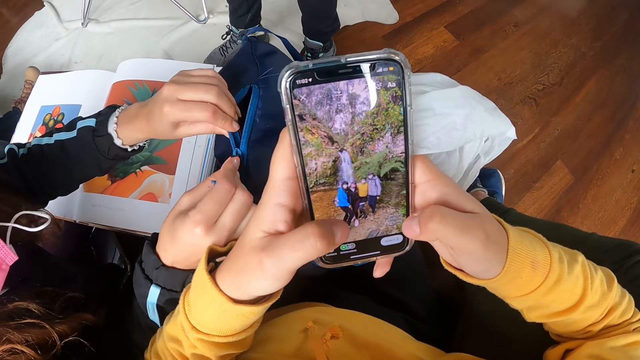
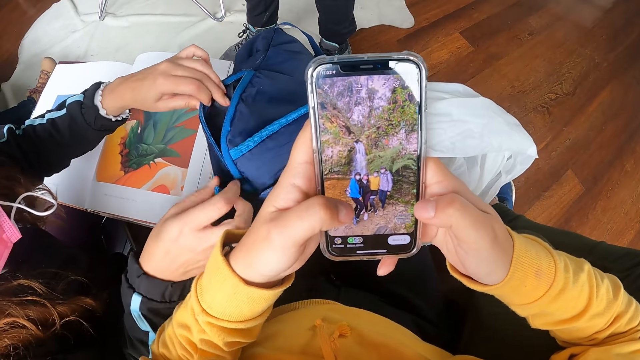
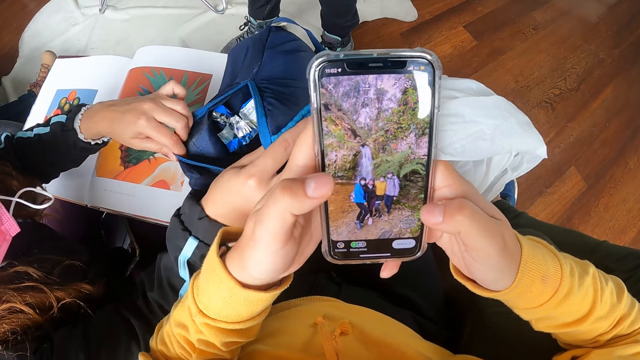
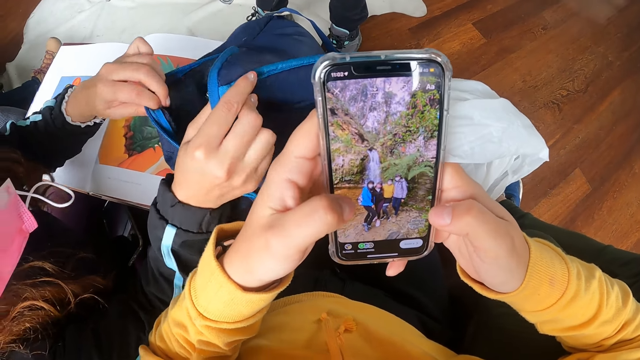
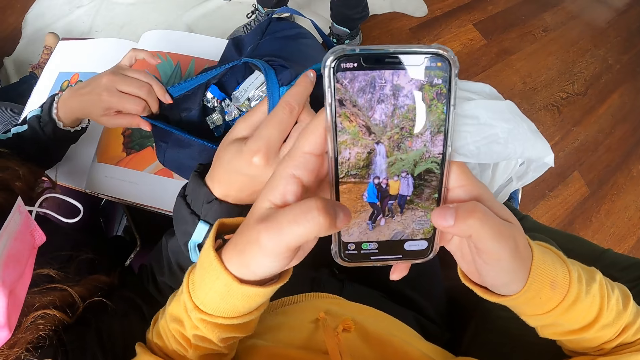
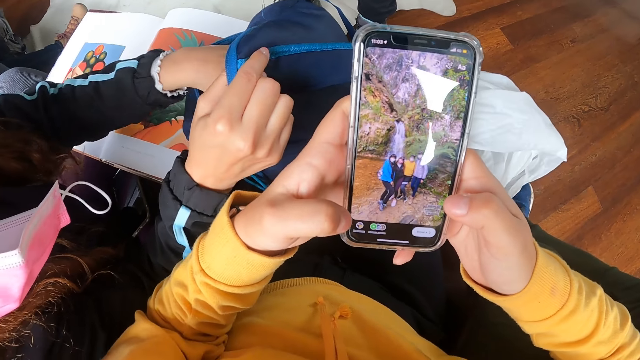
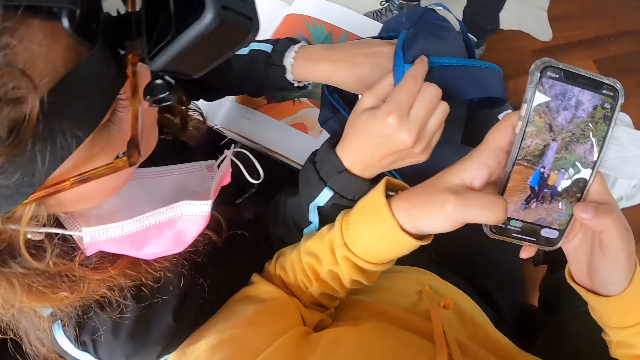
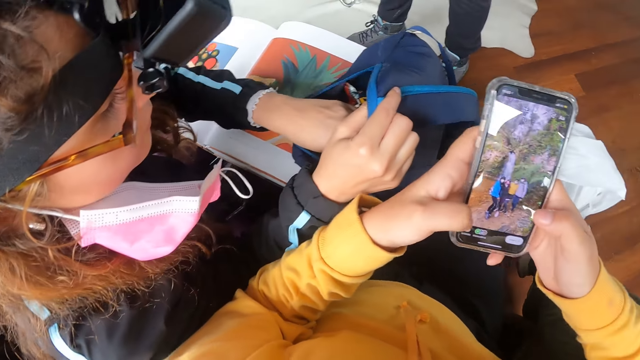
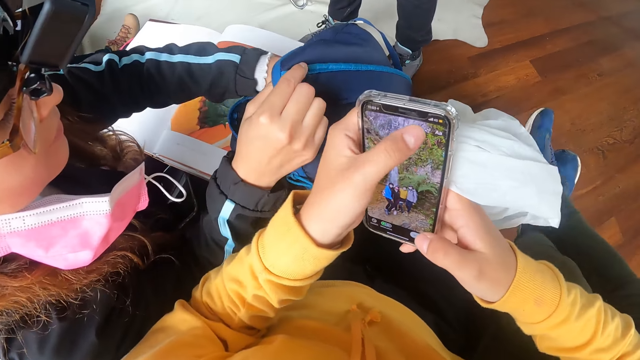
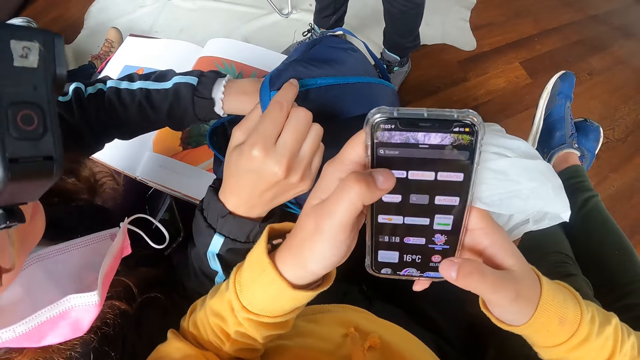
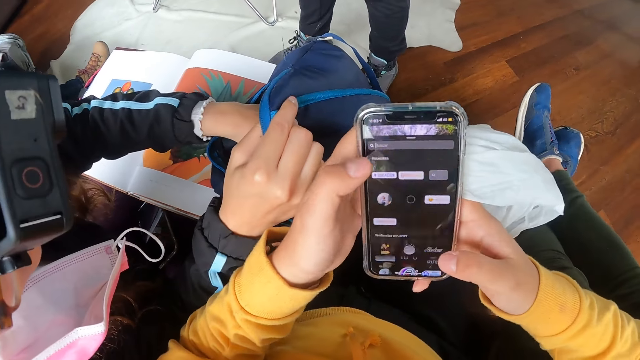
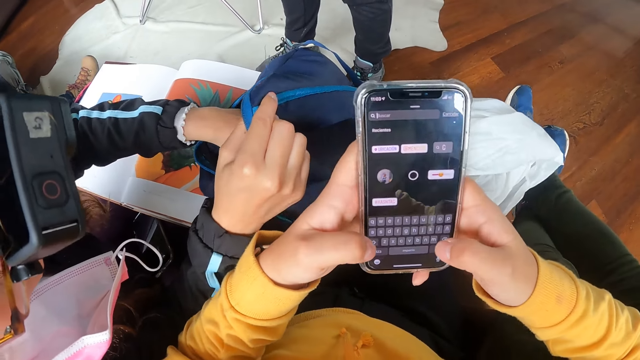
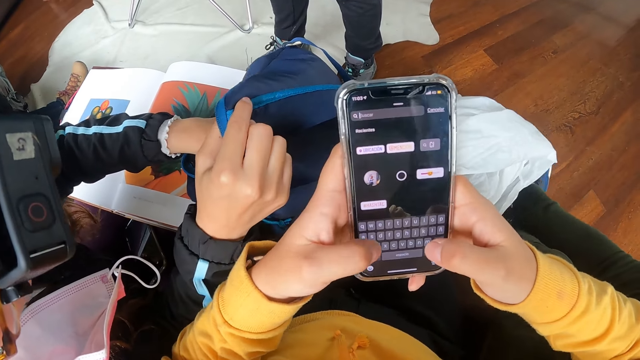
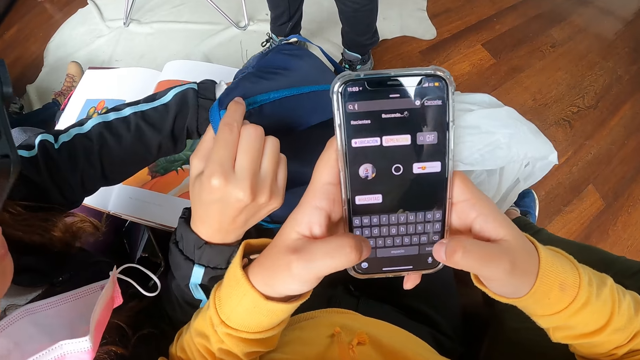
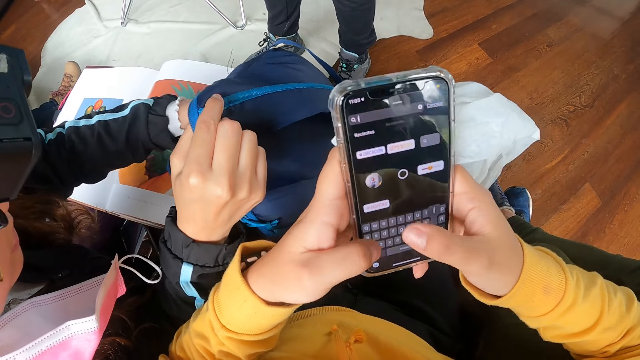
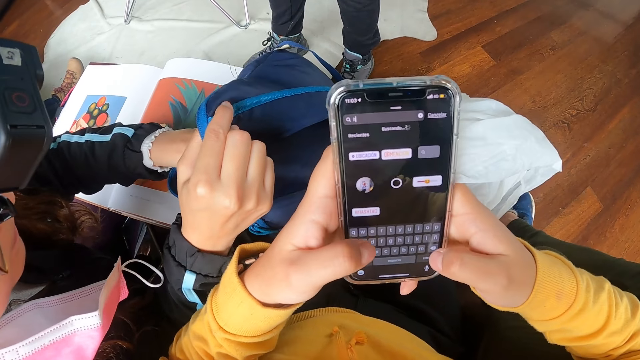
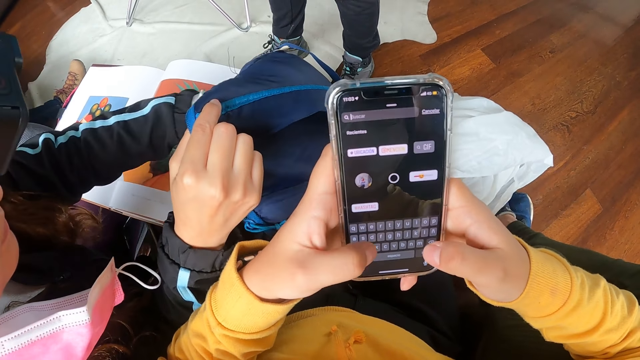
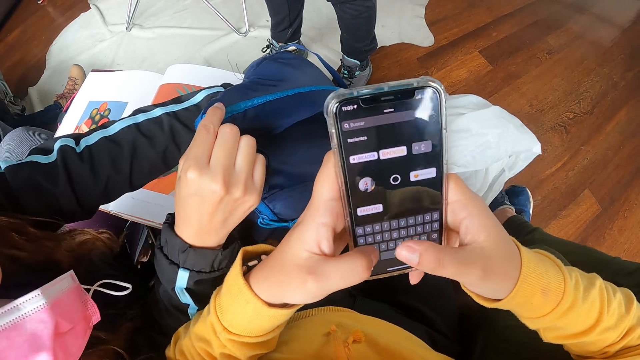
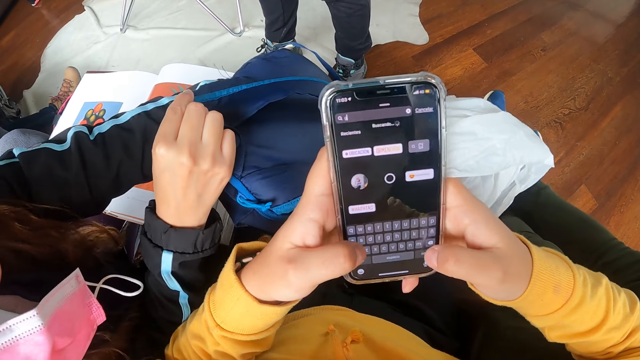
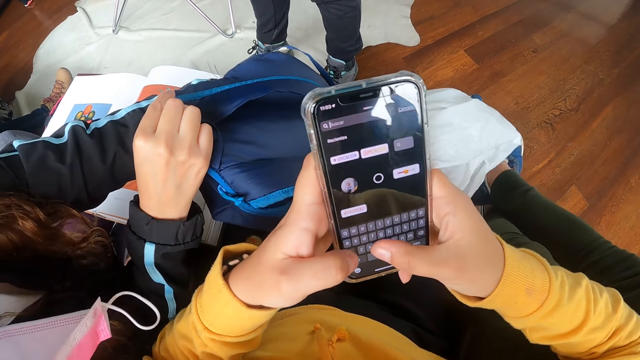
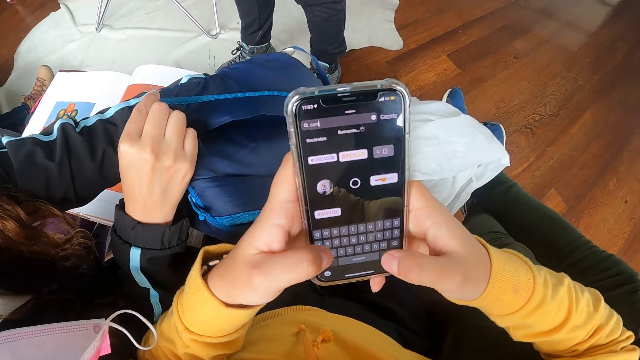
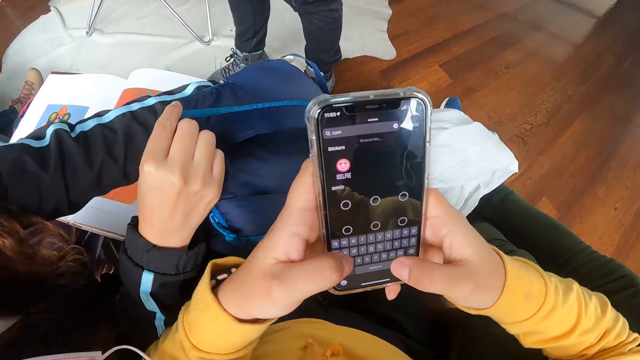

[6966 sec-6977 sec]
A woman opens the bag. The woman searches the bag on the camera wearer's thigh with her left hand. The camera wearer searches through the bag.

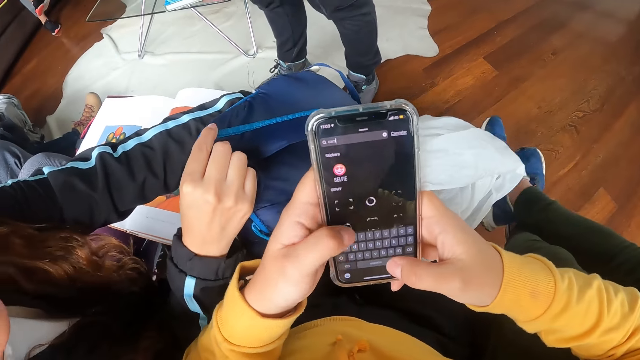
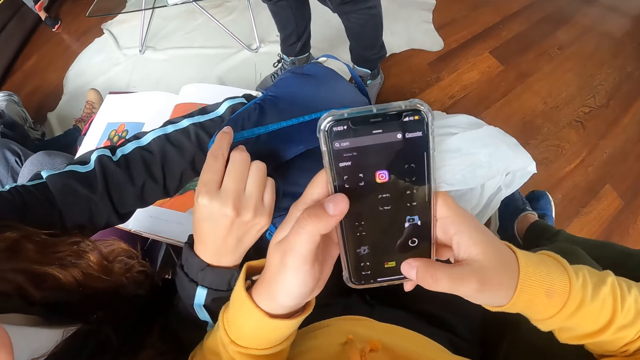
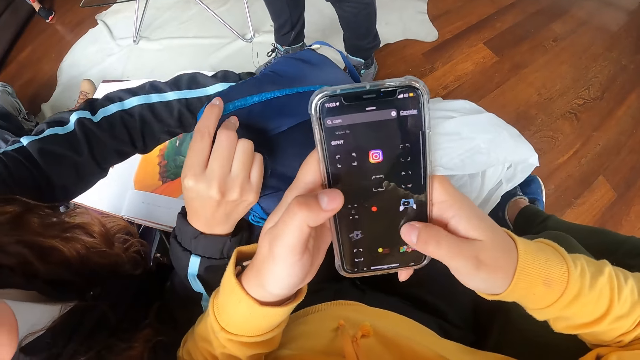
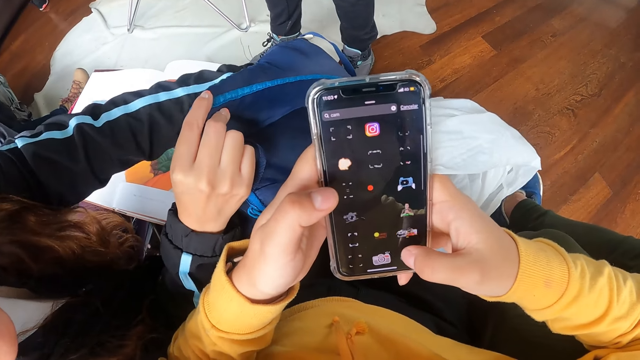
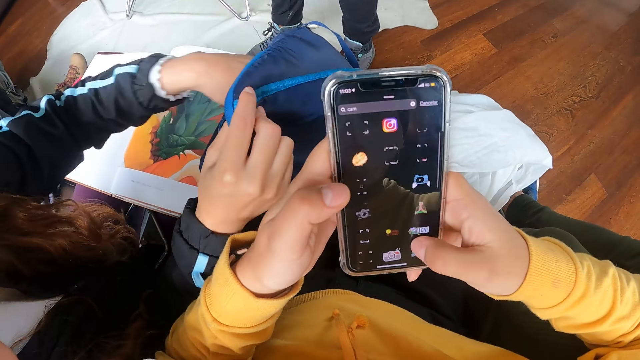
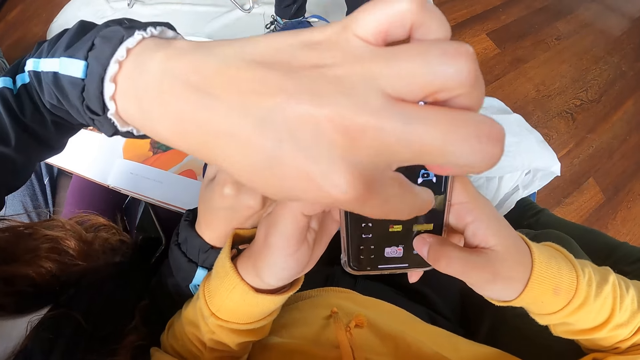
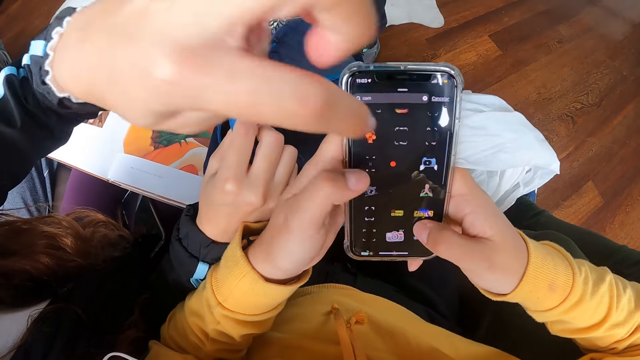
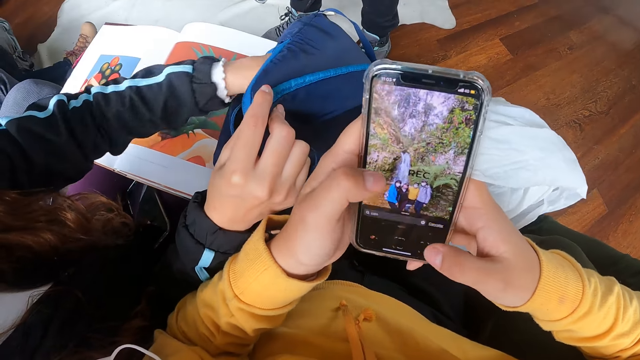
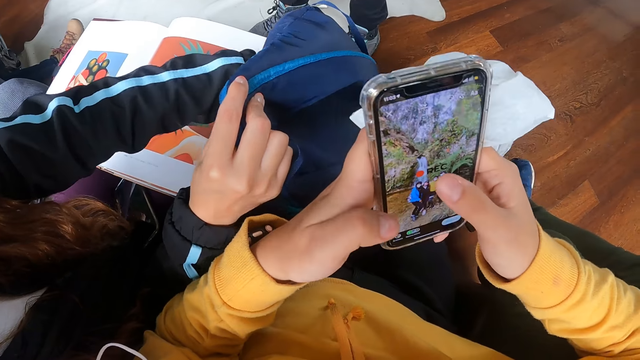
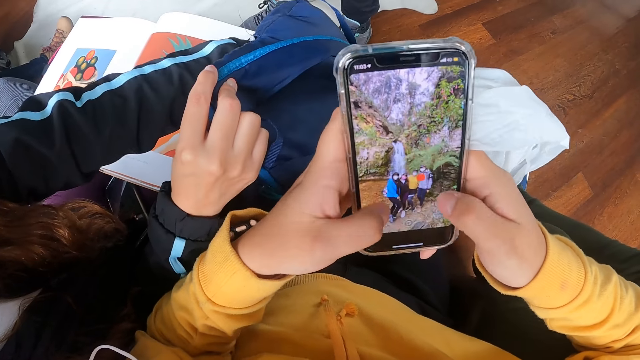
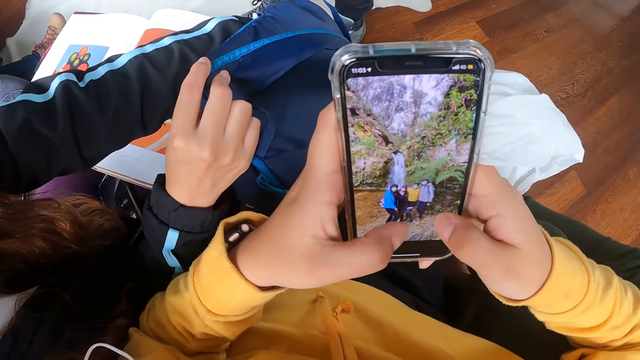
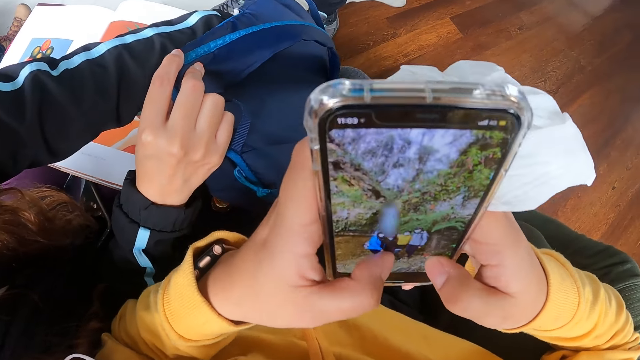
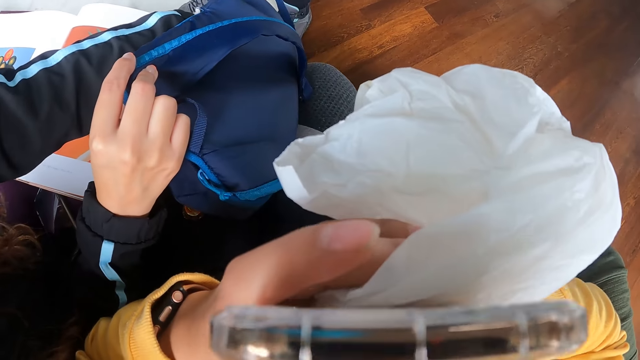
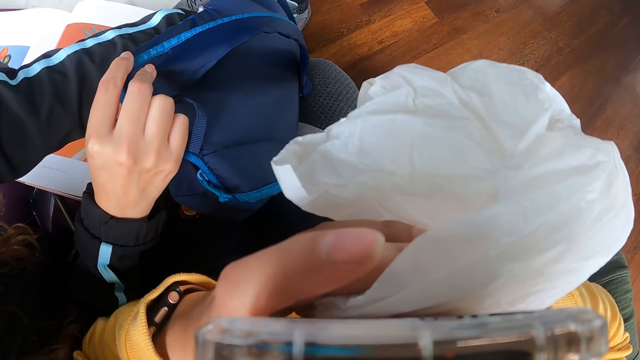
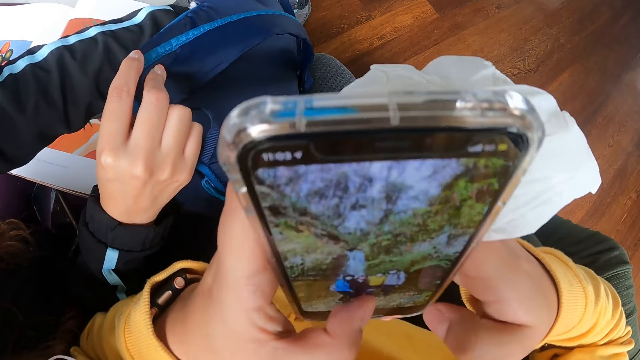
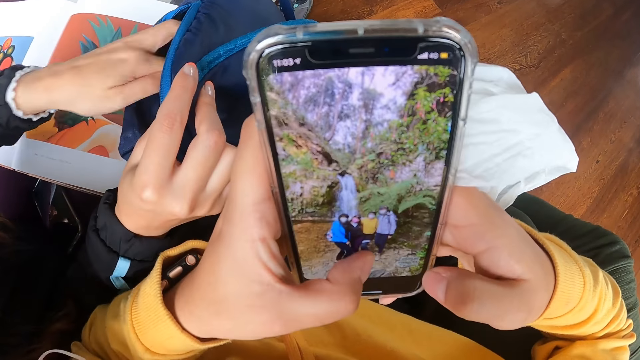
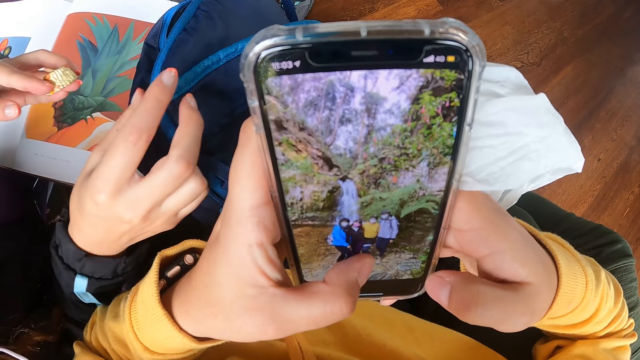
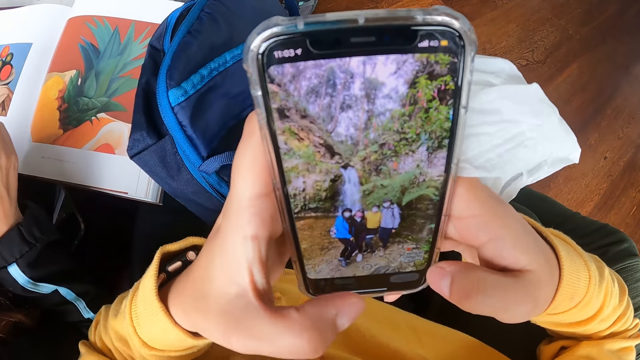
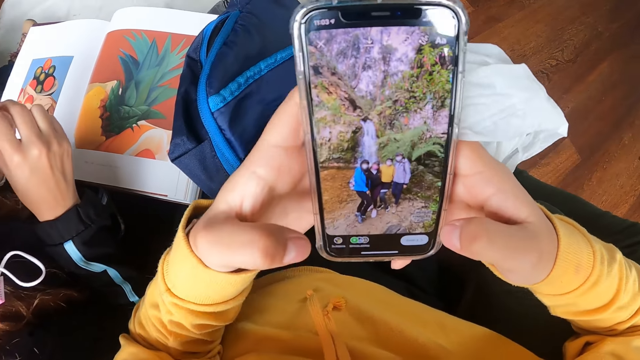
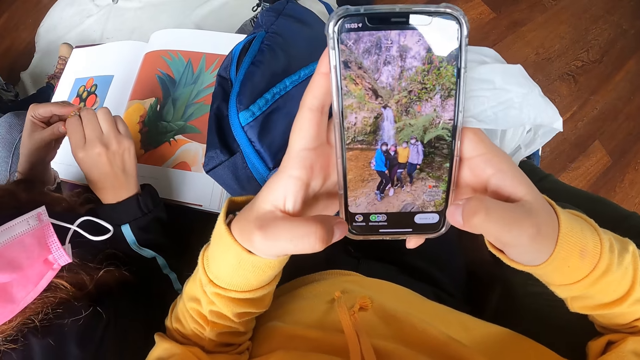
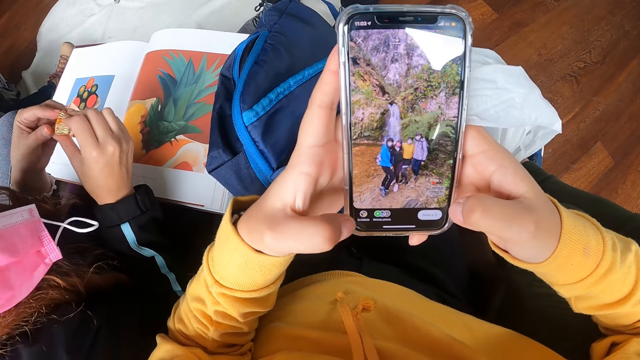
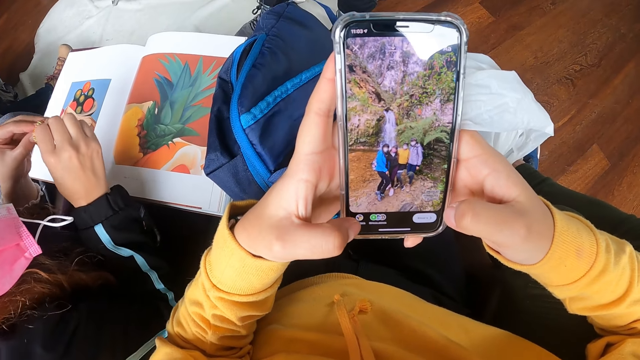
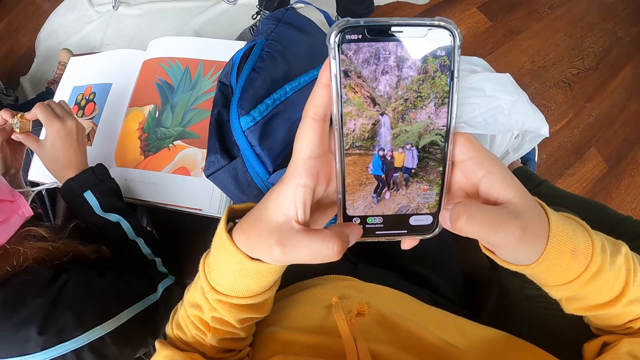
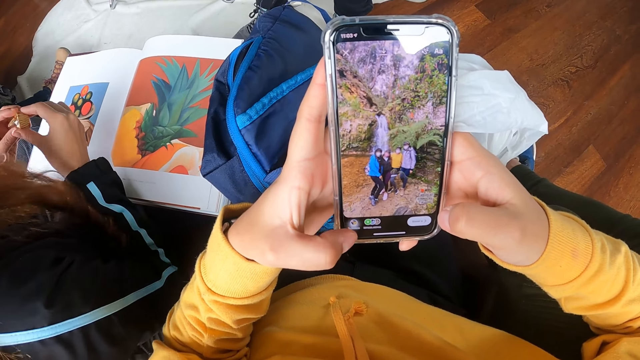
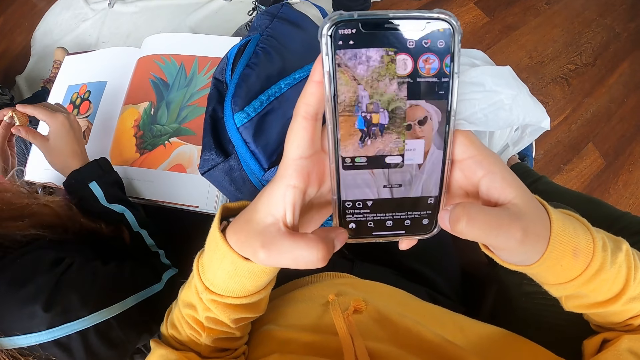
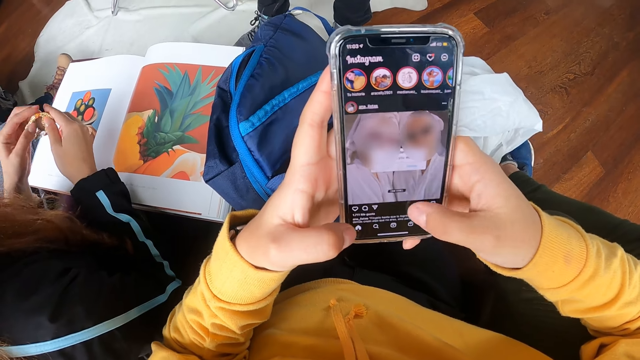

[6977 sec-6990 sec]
The woman touches the phone in the camera wearer's hands with her left hand. The woman brings out a piece of chocolate from the bag on the camera wearer's thigh with her left hand. The woman opens the piece of chocolate with both hands in the apartment.
